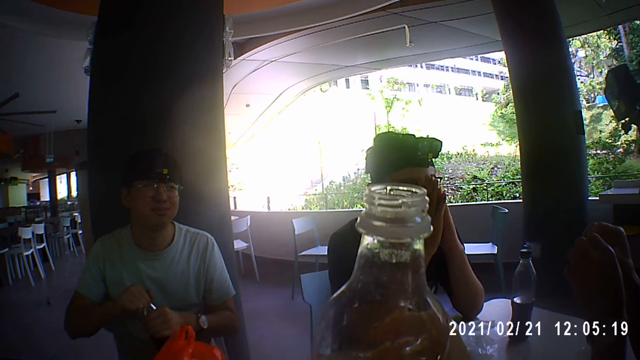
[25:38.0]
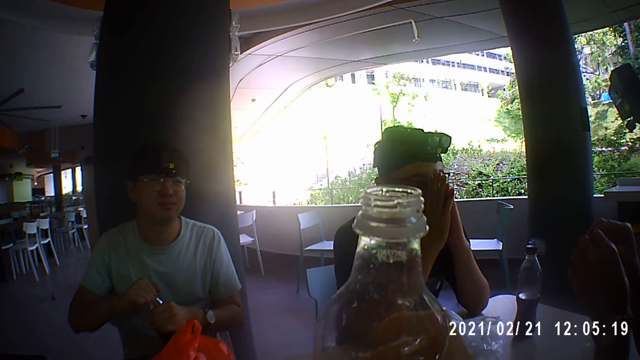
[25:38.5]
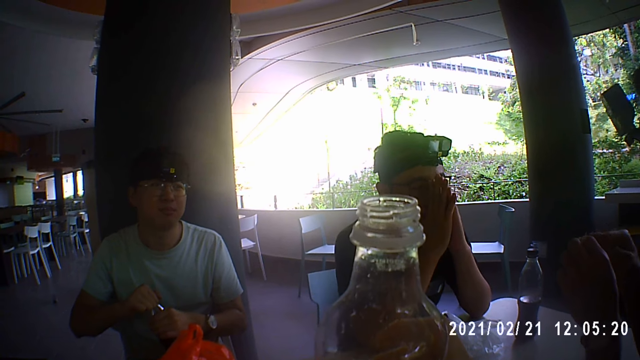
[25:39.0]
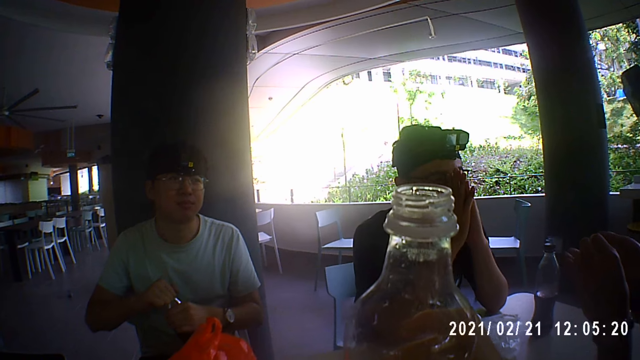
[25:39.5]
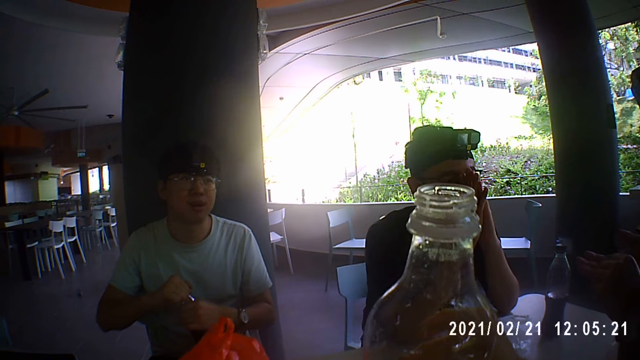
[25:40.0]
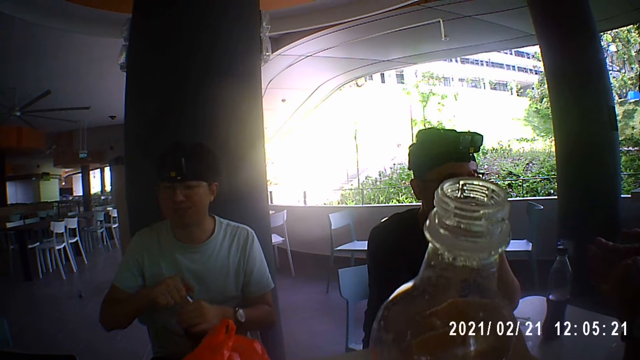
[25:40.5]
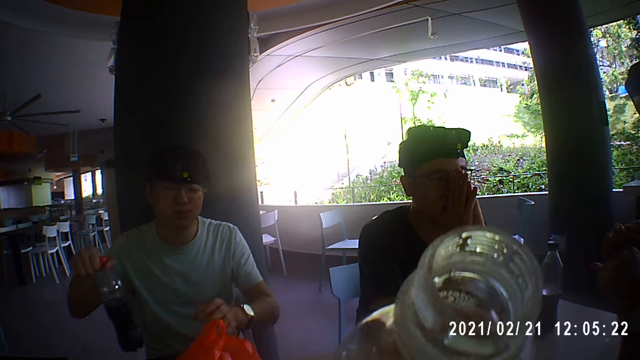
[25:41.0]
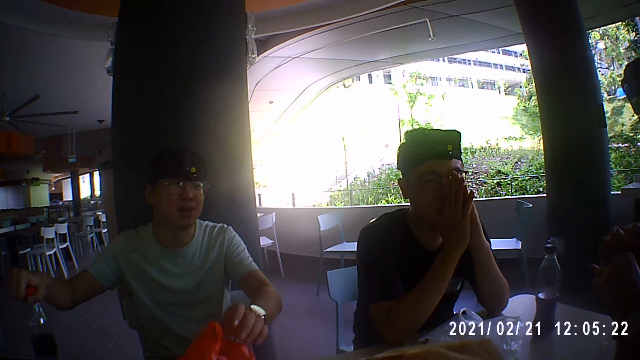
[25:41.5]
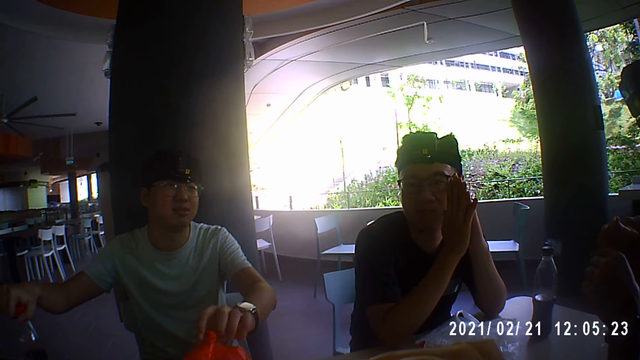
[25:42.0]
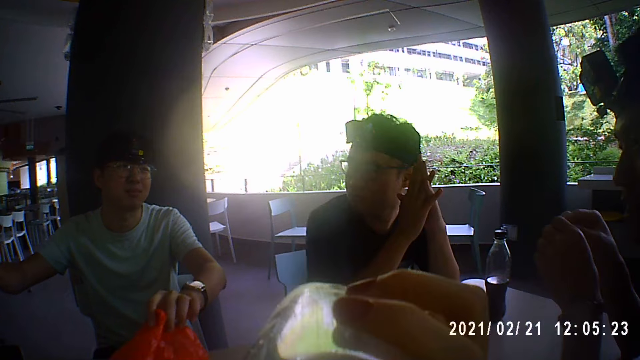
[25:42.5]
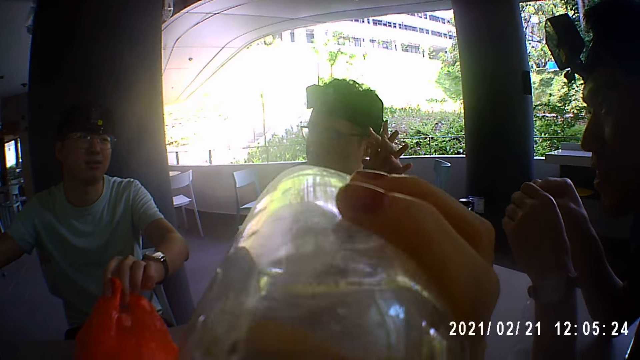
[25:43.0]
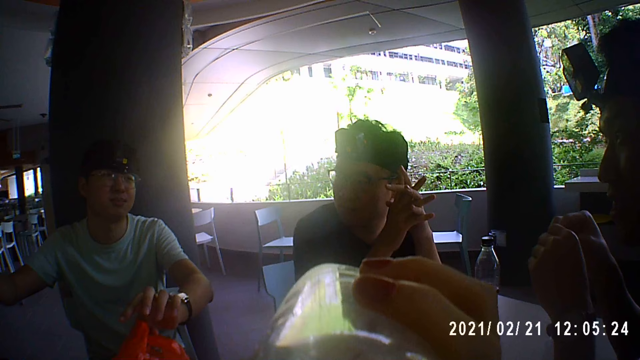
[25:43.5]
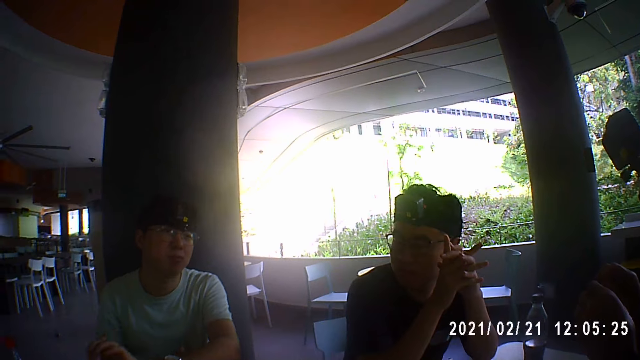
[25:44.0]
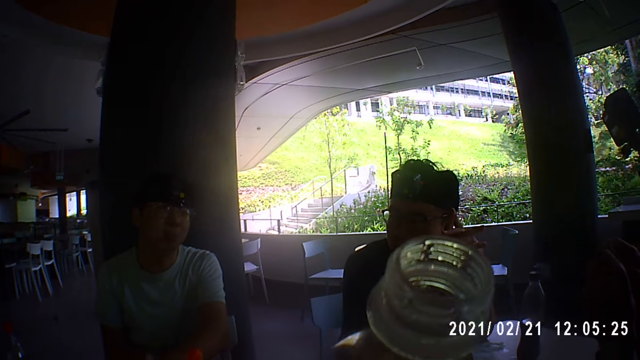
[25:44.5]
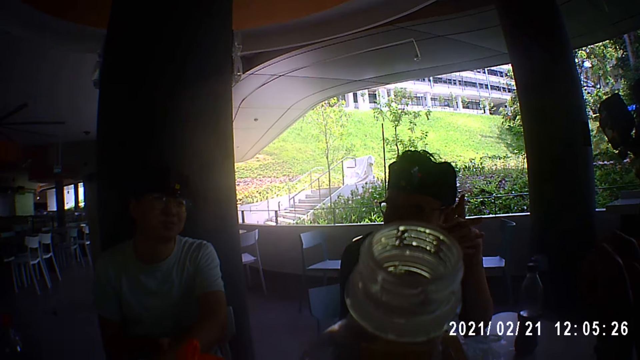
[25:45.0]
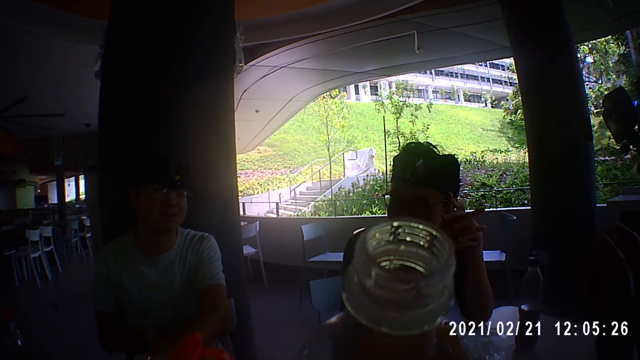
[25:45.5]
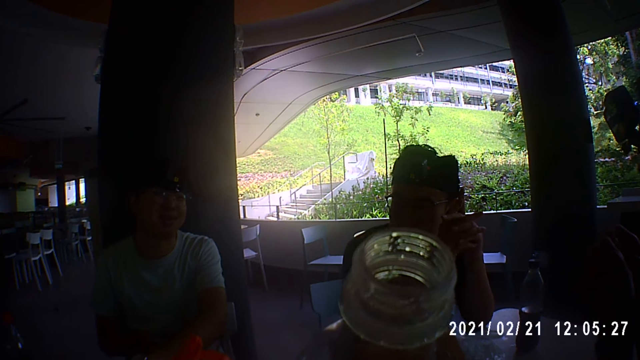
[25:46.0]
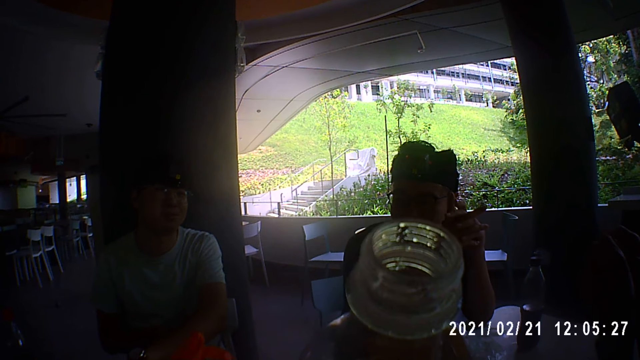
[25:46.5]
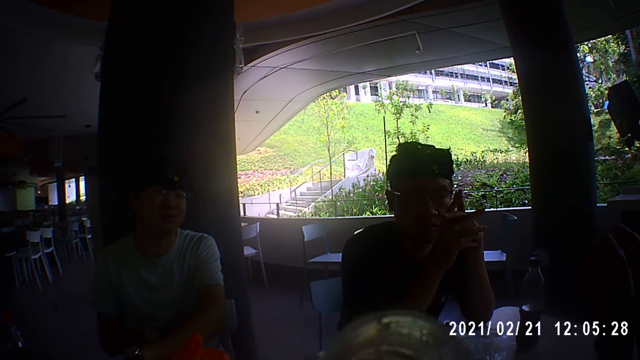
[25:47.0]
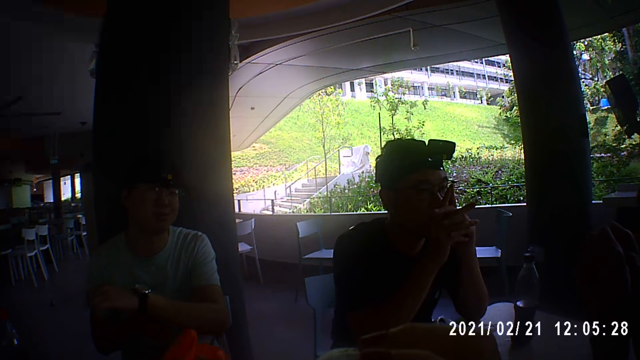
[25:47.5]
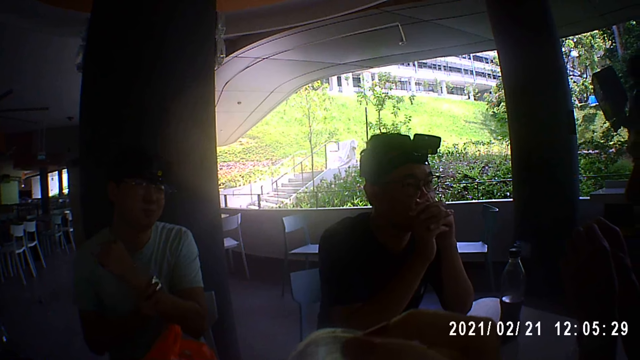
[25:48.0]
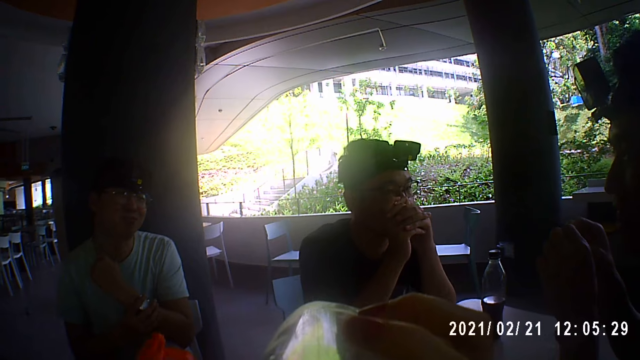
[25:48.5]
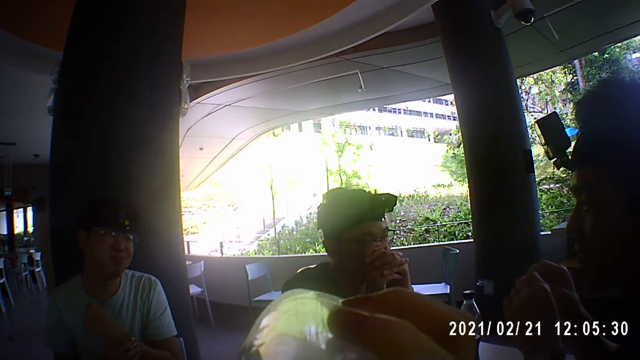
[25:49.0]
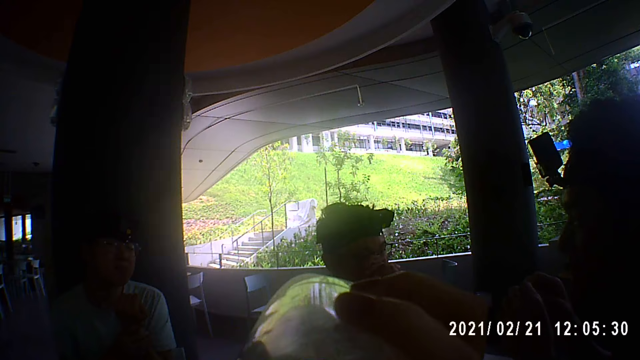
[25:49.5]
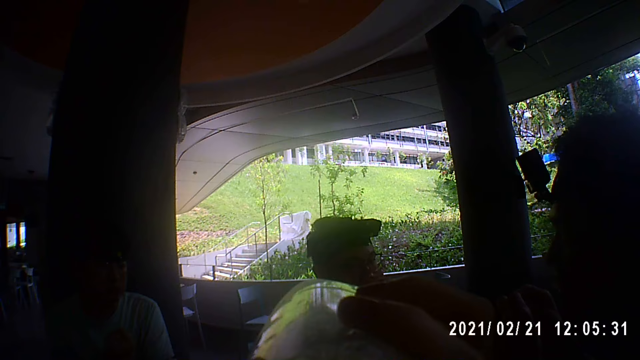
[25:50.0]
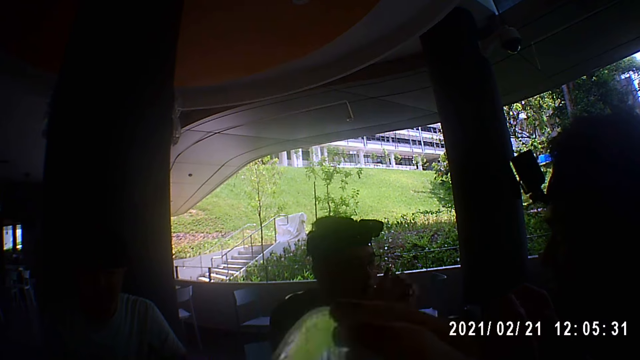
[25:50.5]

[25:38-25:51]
The camera wearer drinks from the bottle of water in her right hand. The man drops the cola bottle on the table with his right hand and touches the nylon on the table with his left hand. The camera wearer drinks from the bottle of water in her right hand. The man touches the wristwatch on his left wrist with his right hand.

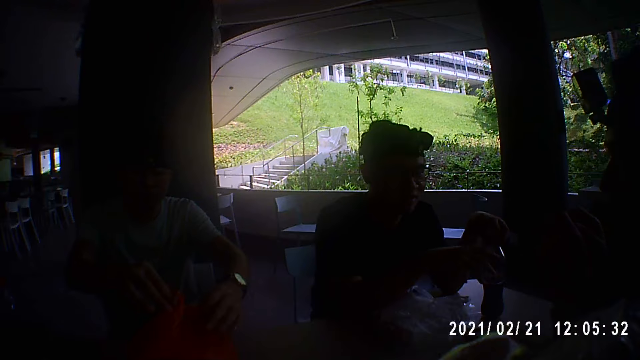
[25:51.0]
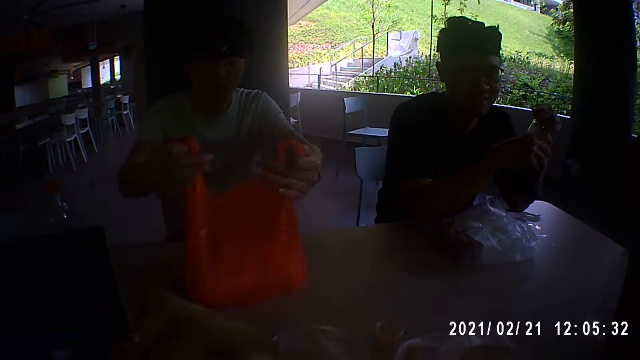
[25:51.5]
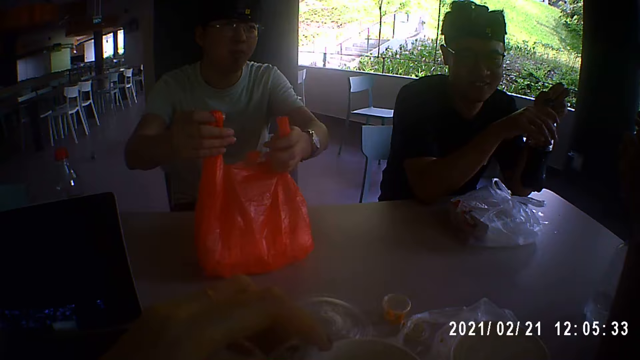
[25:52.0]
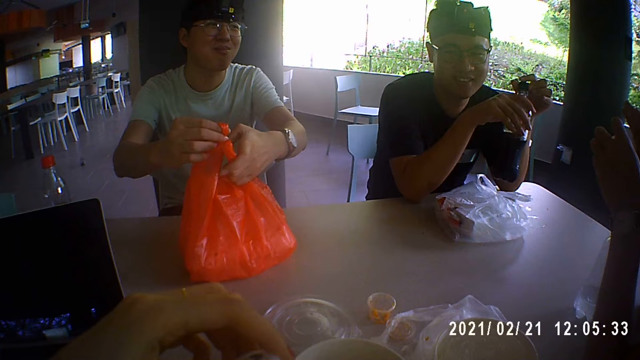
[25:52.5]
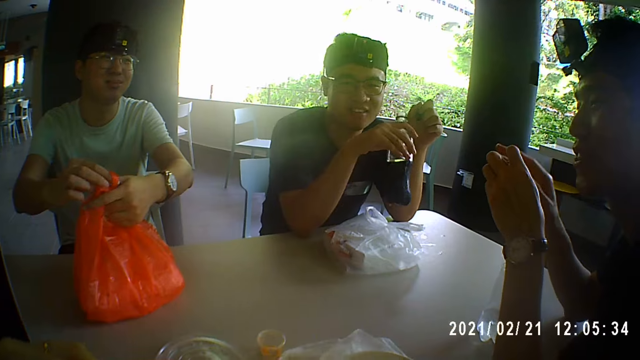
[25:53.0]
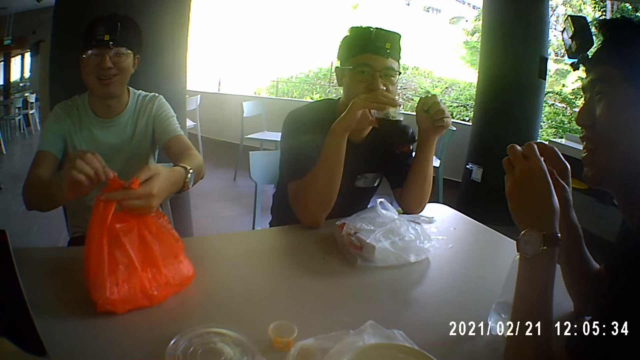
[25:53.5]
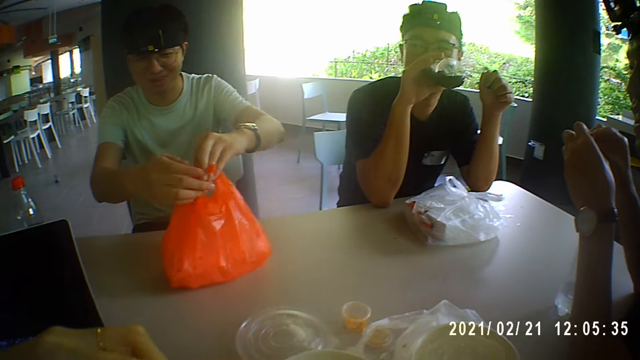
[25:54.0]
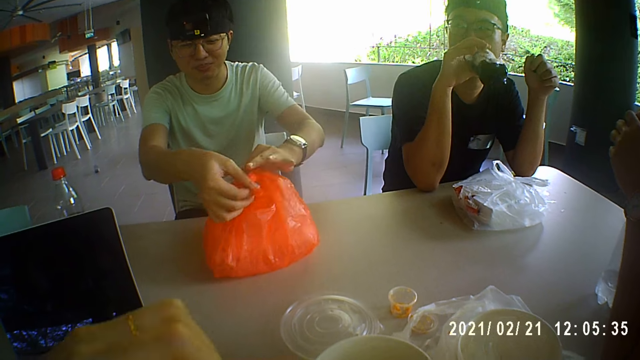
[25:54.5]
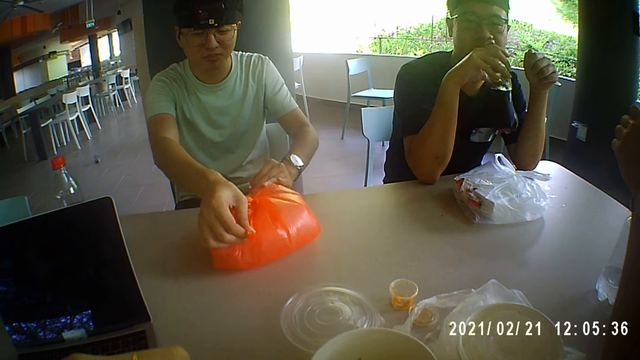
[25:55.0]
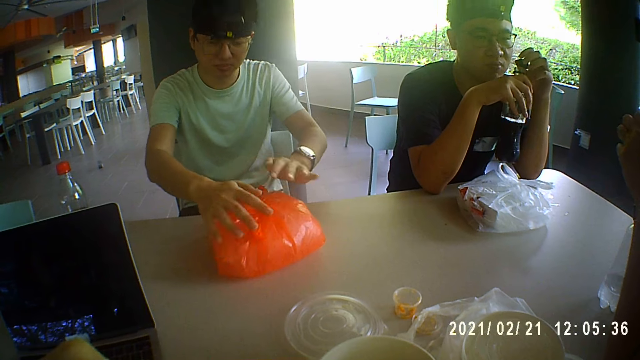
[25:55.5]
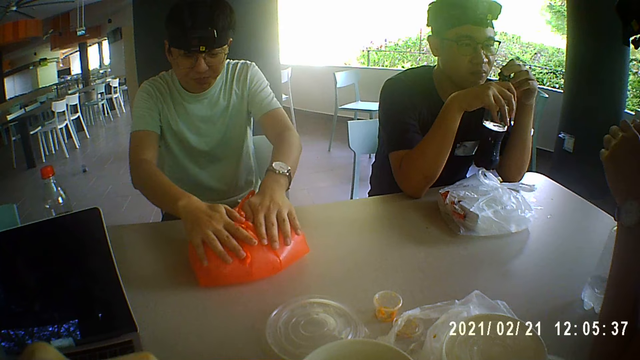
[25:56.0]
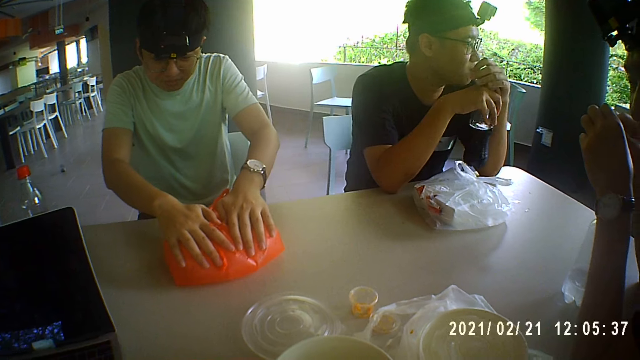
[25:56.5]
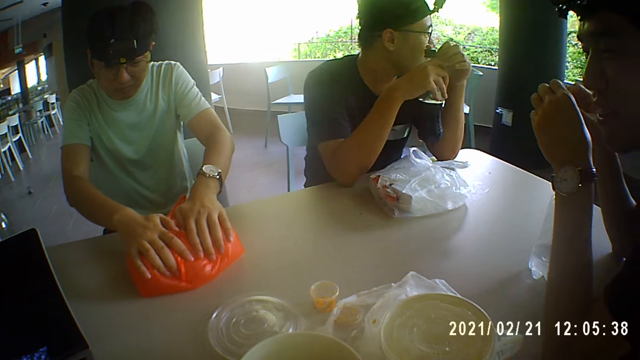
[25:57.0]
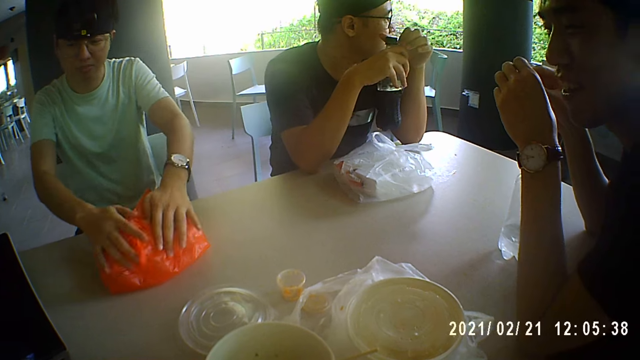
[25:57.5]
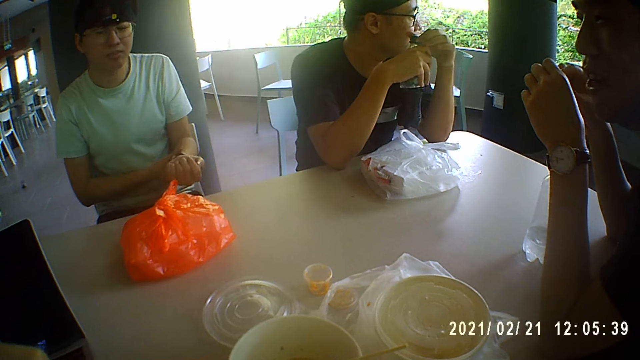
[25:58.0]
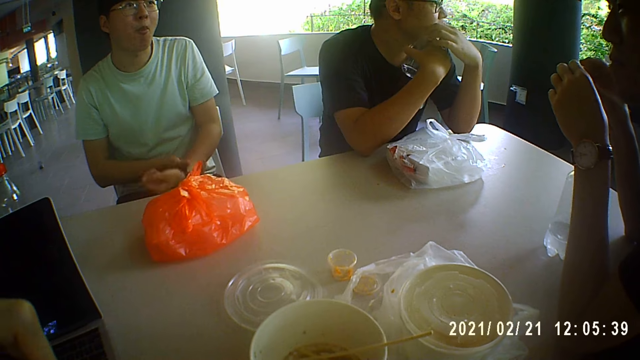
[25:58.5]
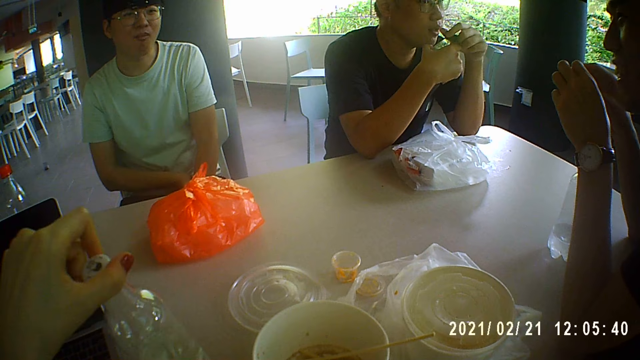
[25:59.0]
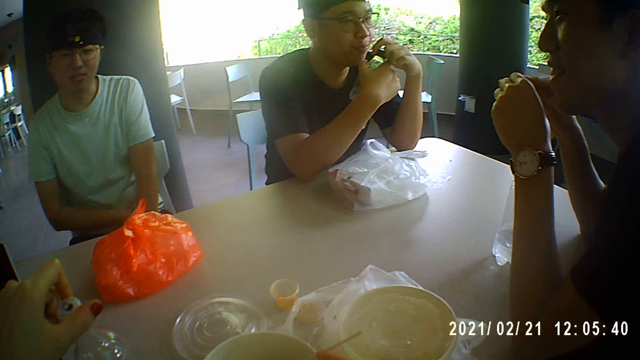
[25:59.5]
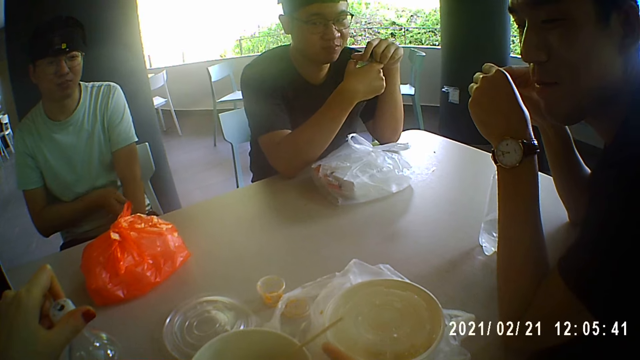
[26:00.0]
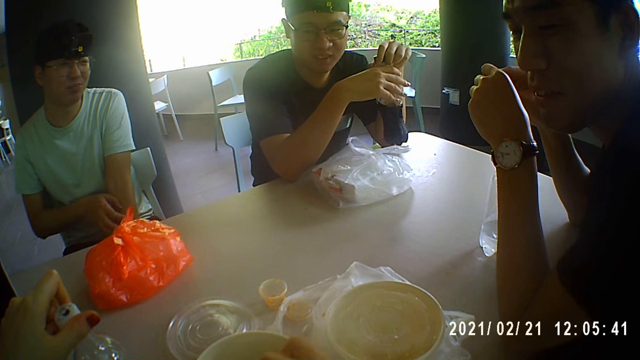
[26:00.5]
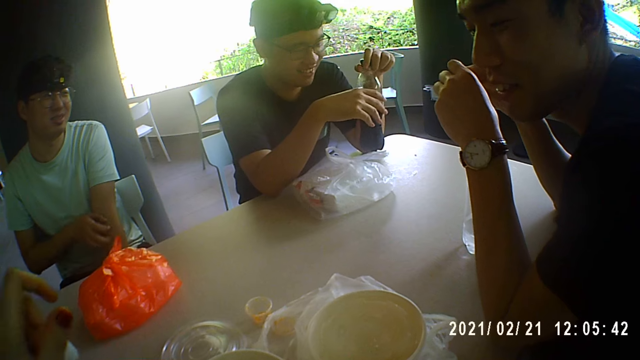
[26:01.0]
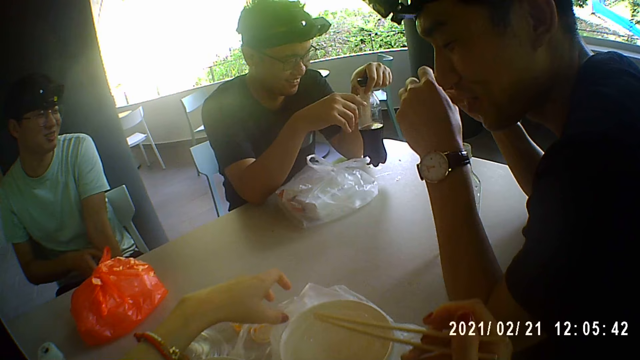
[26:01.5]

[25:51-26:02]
A man picks up the bottle of cola from the table with his hands and removes the lid from the cola bottle in his hands. Another man ties the nylon with both hands. The first man drinks from the cola bottle in his right hand. The other man presses the nylon with both hands. The first man covers the cola bottle with the lid in his left hand. The other man touches his left hand with his right hand. The camera wearer drops the bottle of water on the table with her left hand. She picks up the chopsticks from the bowl with her right hand. The other man scratches his left hand with his right hand. The first man drops the cola bottle on the table with his left hand.
